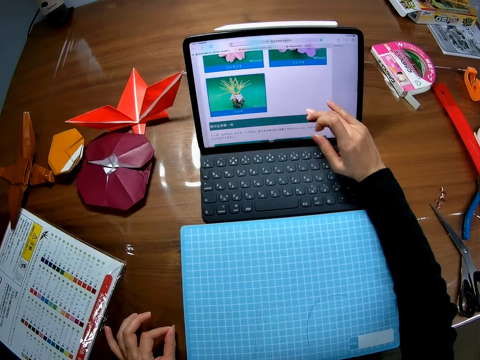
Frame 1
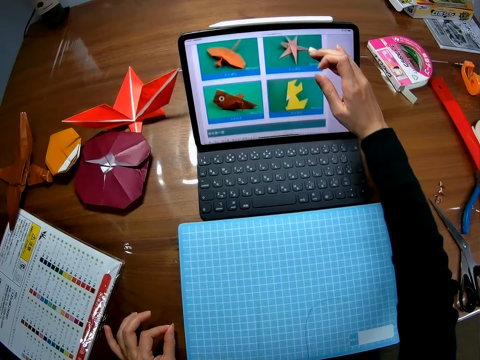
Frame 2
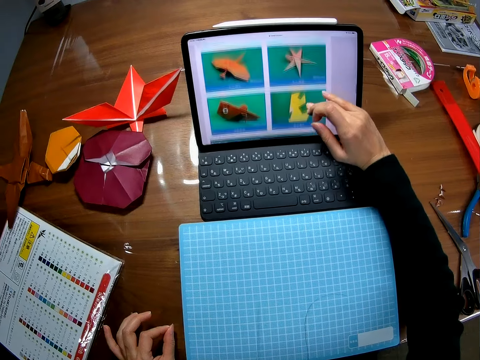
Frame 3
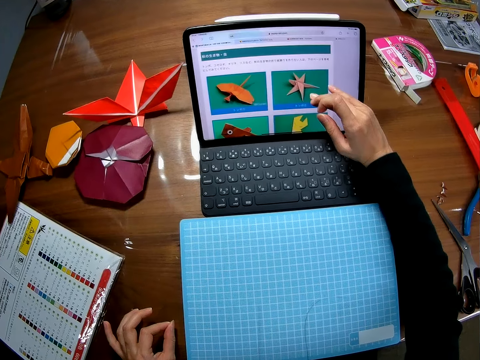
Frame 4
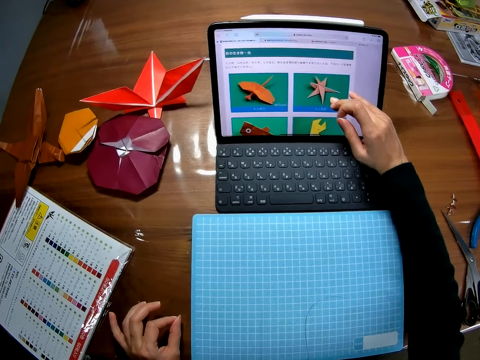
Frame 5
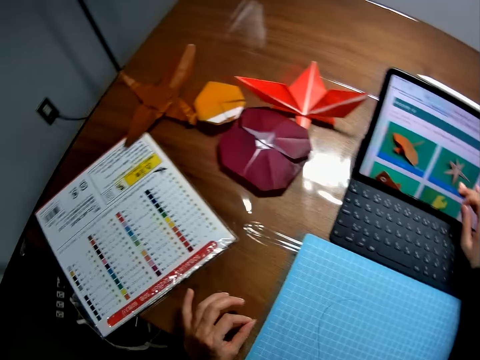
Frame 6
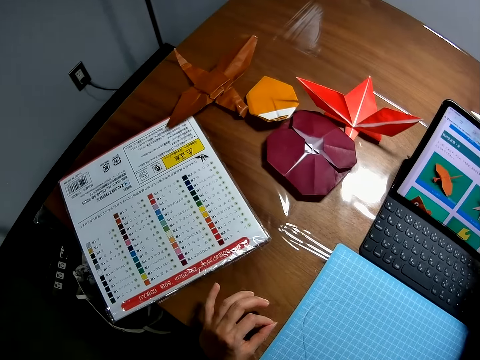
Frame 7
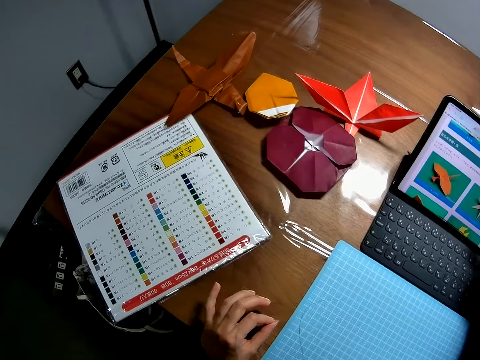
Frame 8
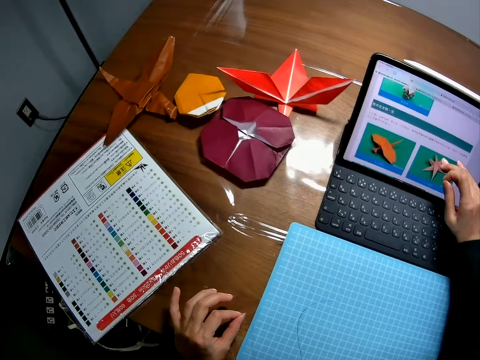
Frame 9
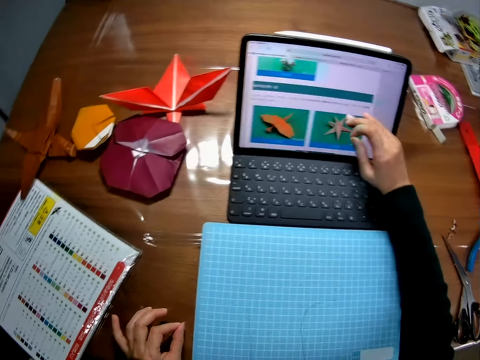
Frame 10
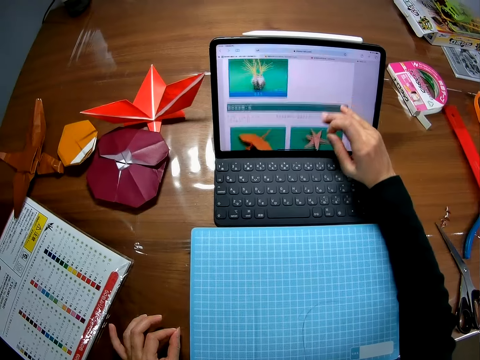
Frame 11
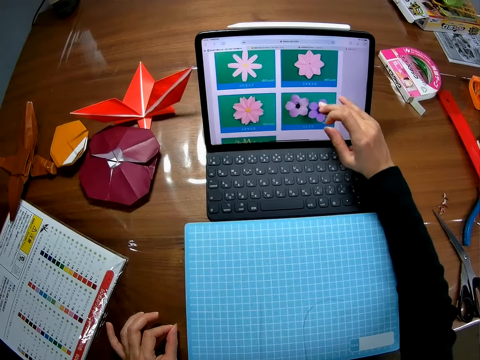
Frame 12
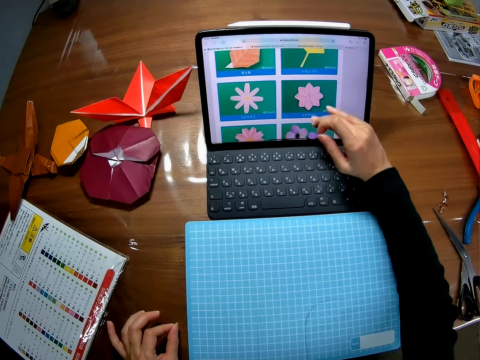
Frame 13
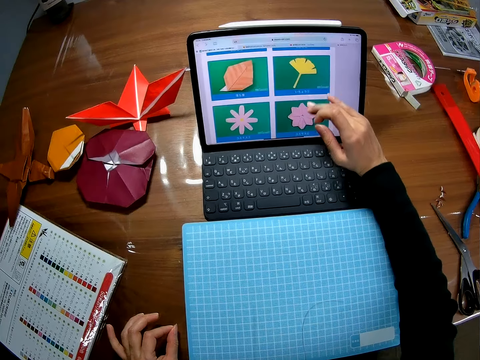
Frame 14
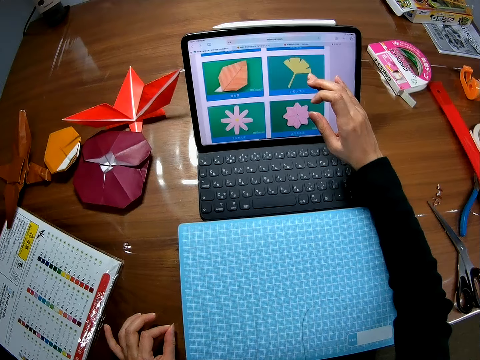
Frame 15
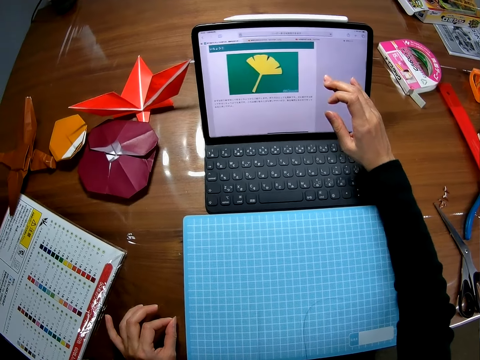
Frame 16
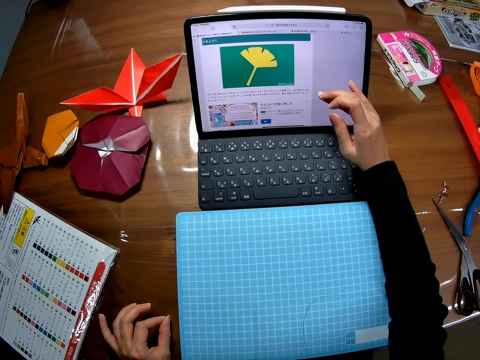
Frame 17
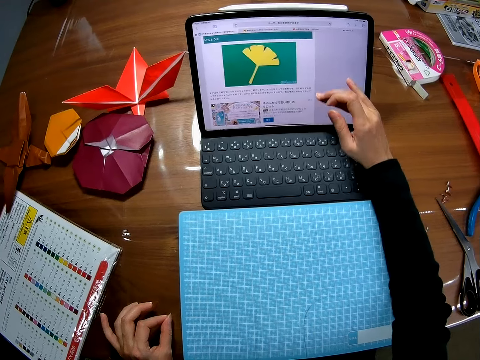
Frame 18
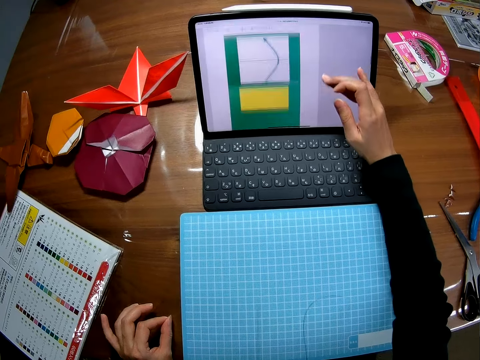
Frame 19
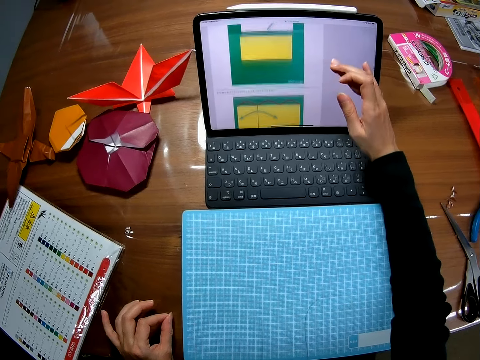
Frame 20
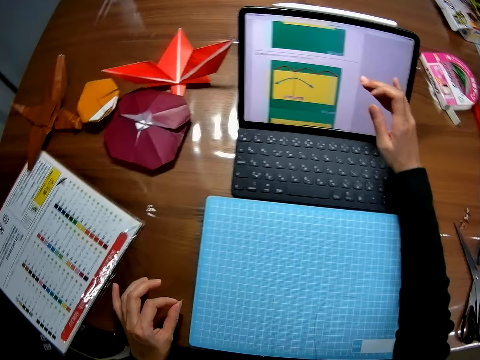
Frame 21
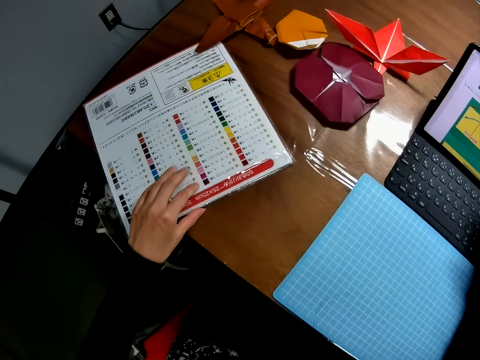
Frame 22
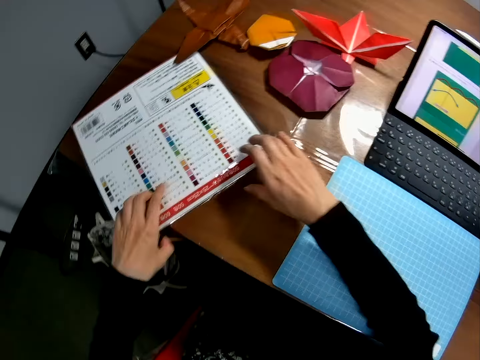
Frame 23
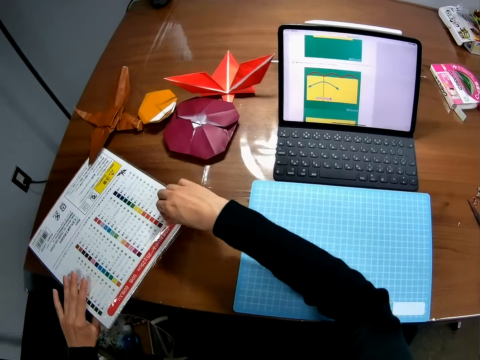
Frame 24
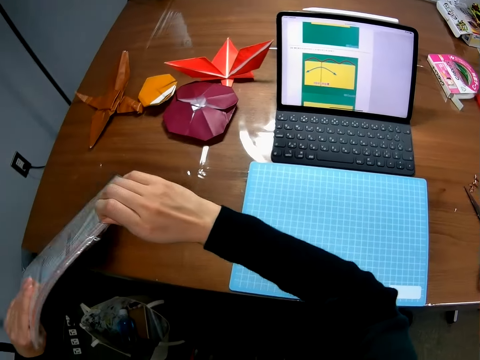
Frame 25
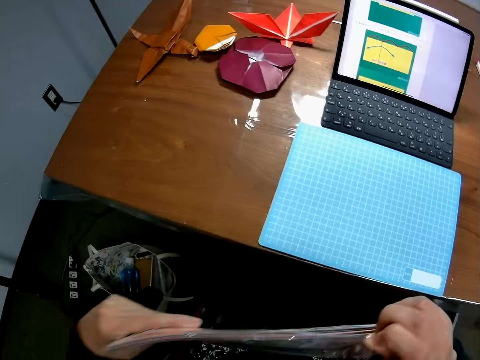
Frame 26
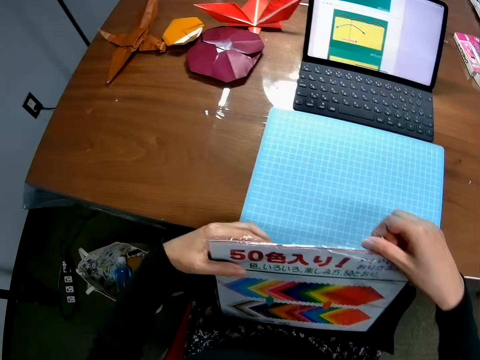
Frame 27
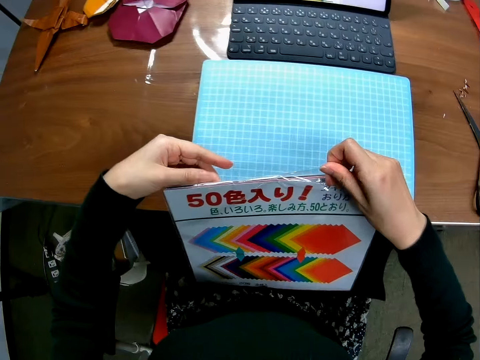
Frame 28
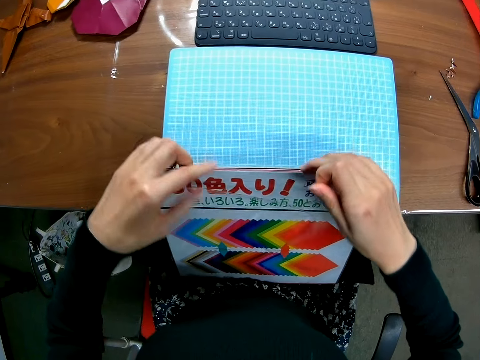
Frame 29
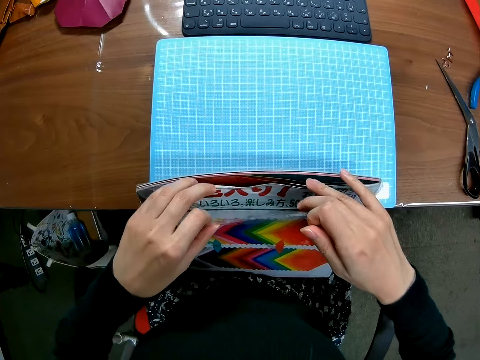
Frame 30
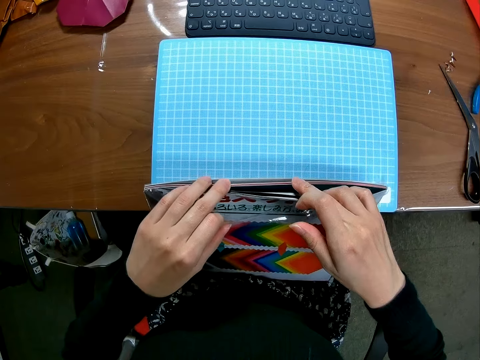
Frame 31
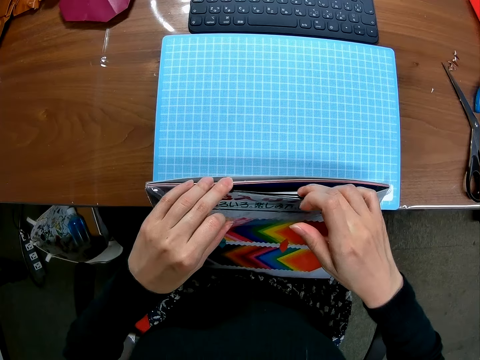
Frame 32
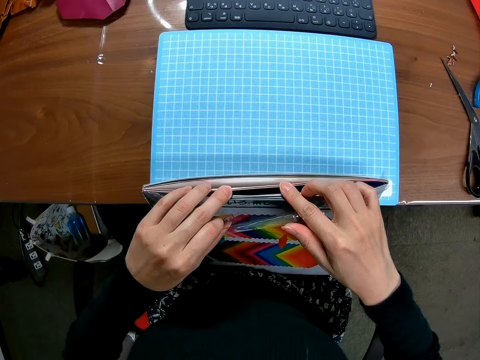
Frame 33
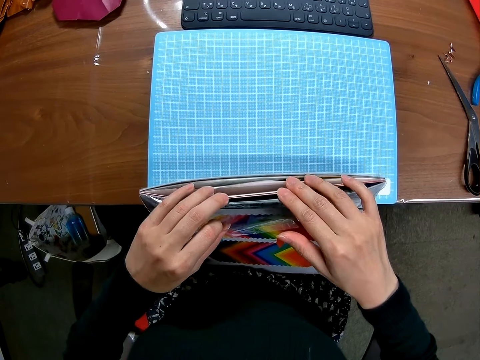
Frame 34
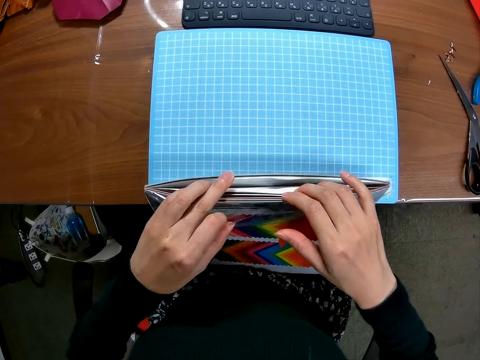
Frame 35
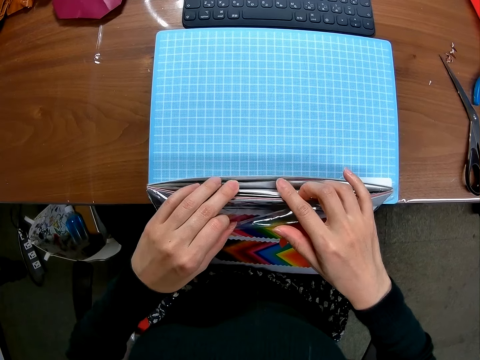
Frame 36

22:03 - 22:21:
The camera wearer looks around a table. They operate a laptop with a hand. They pick up a set of cardboards in the nylon or transparent piece of paper from the table. They put down the transparent piece of paper on a lap. They sort pieces of craft paper in the transparent piece of paper.

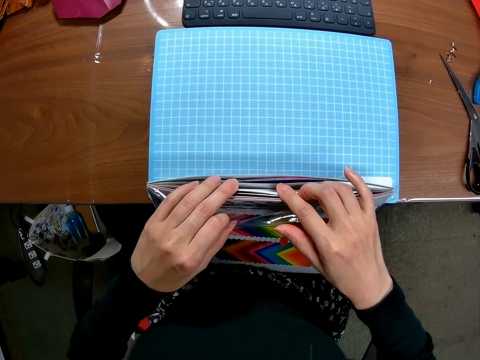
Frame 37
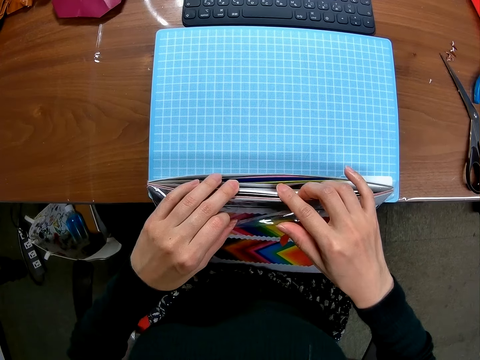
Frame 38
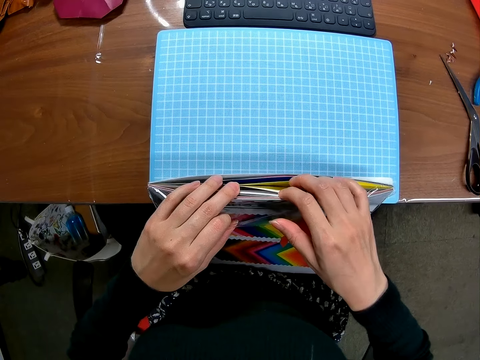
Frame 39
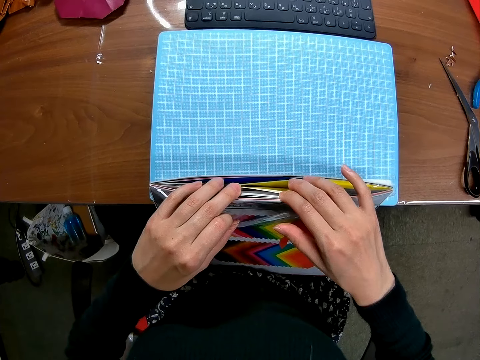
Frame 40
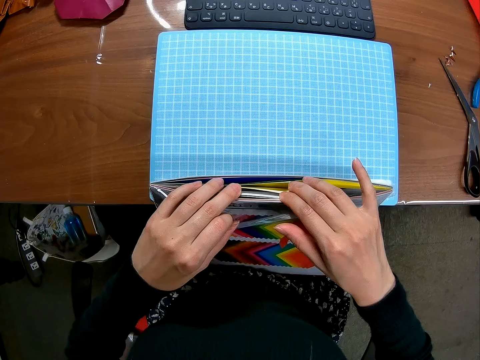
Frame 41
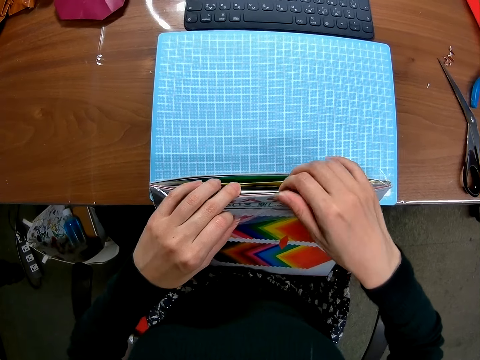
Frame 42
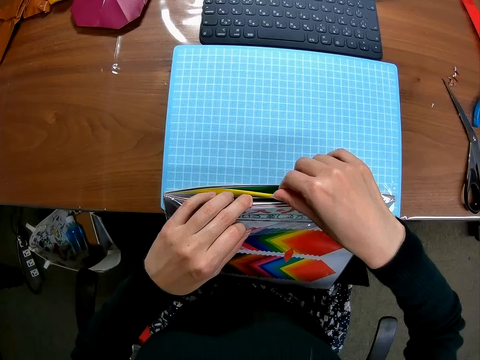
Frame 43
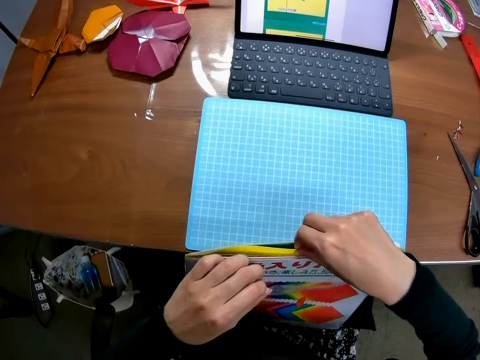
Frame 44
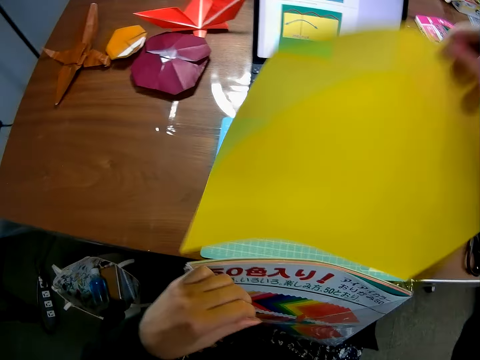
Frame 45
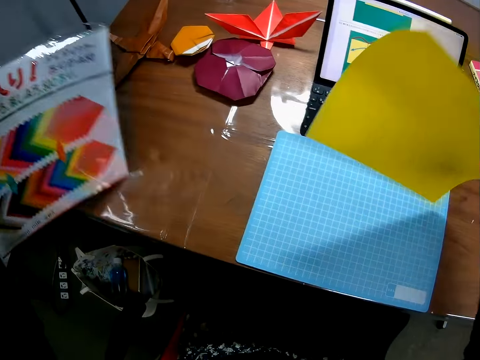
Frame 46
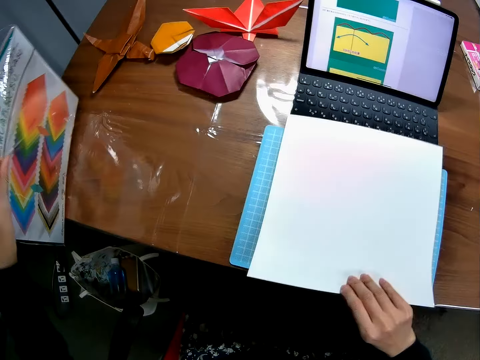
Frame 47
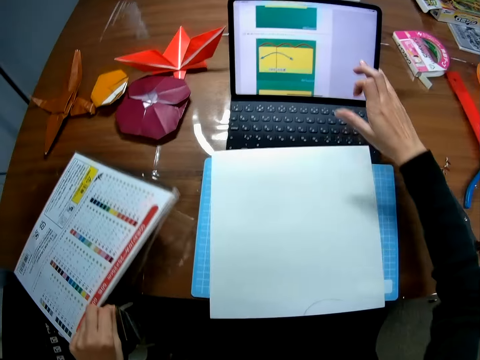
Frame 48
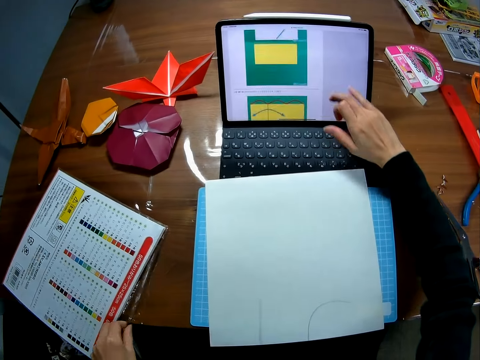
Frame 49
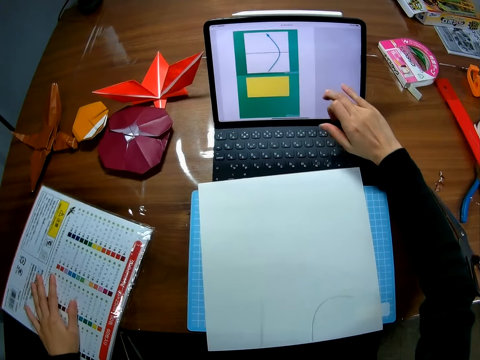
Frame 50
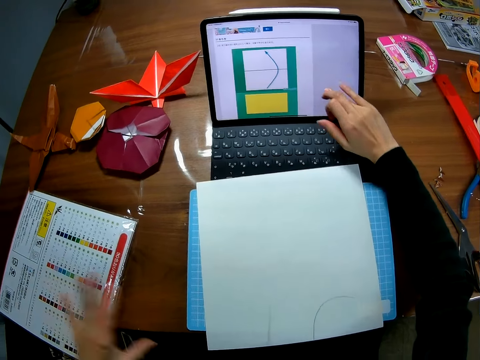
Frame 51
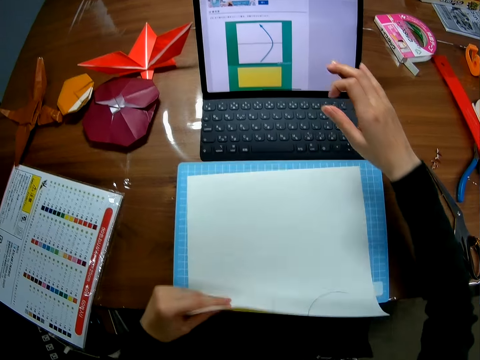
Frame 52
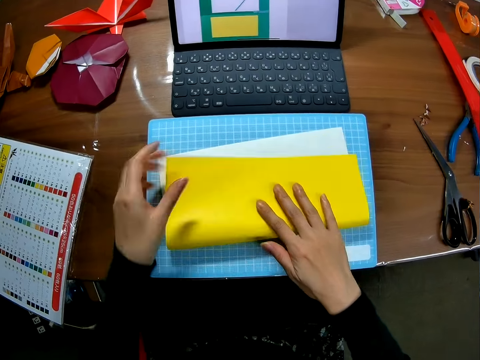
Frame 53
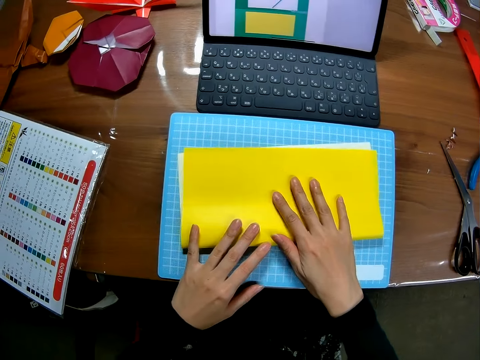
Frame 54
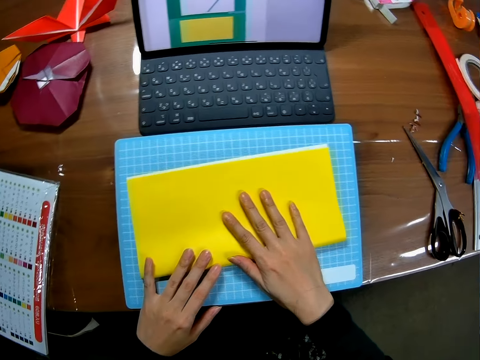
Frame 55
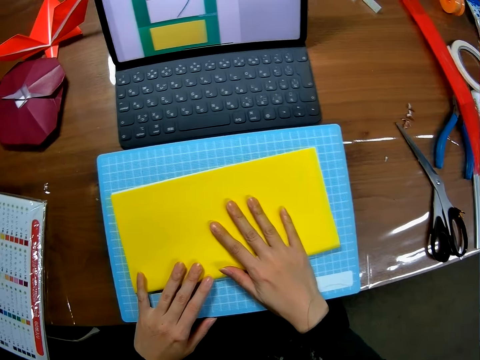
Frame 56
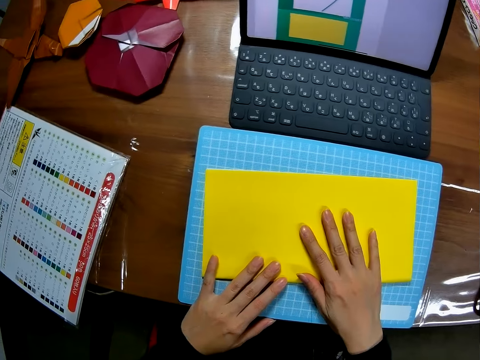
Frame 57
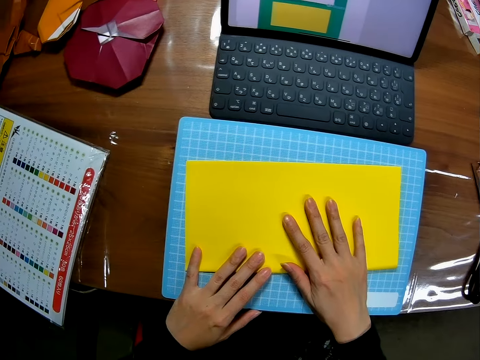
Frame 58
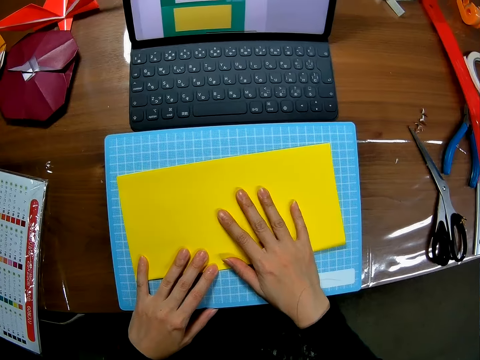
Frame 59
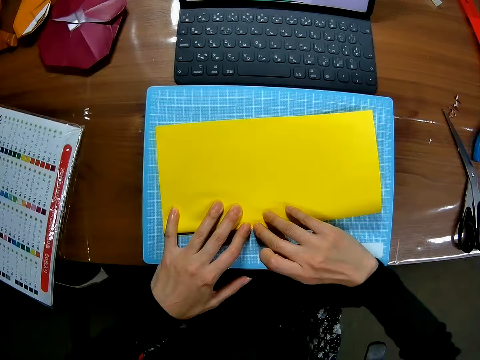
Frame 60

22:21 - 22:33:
The camera wearer picks up a craft paper from a transparent piece of paper. They put down the transparent piece of paper on a table. They put down the craft paper on a cutting mat. They operate a laptop on the table with a hand. They fold the craft paper on the cutting mat. They look around the table.
